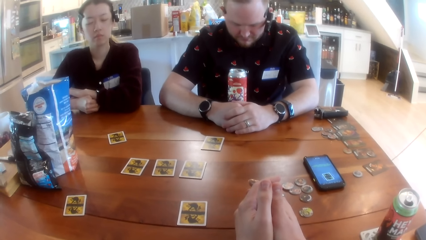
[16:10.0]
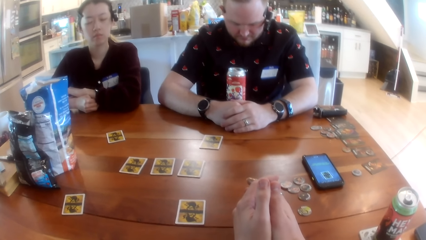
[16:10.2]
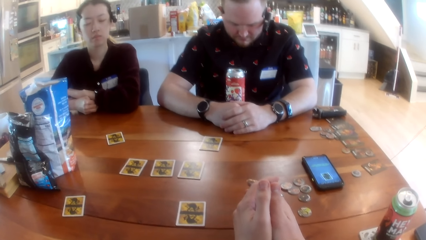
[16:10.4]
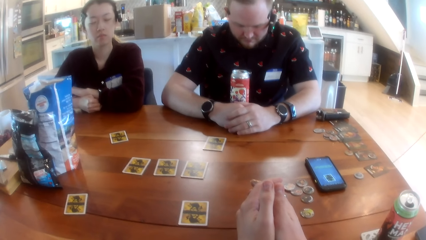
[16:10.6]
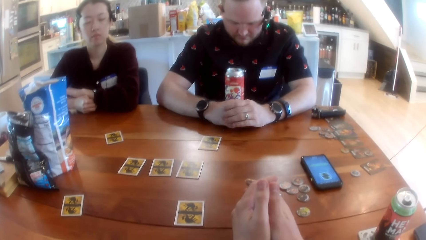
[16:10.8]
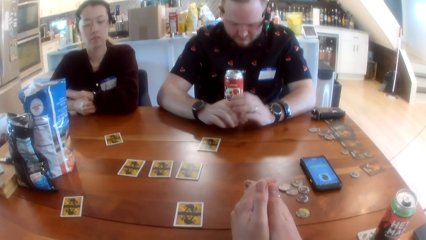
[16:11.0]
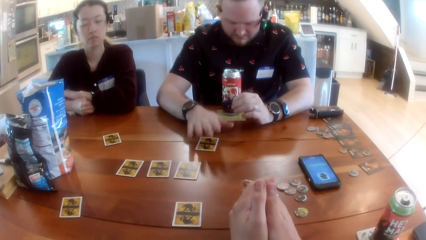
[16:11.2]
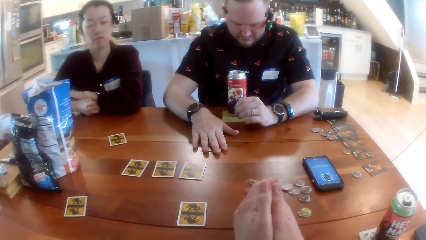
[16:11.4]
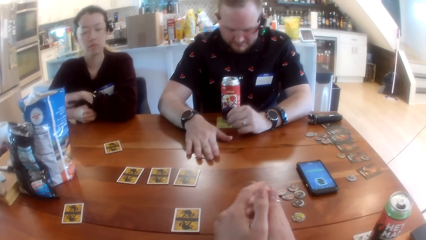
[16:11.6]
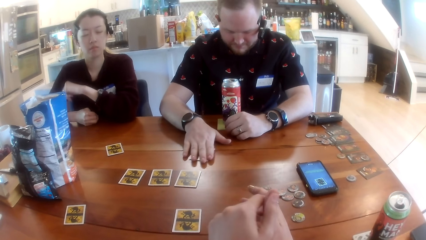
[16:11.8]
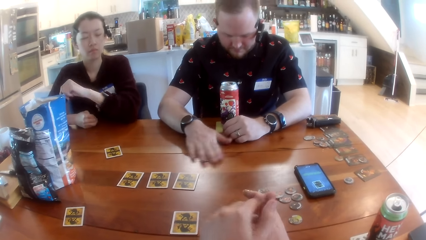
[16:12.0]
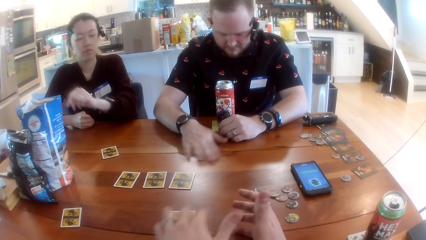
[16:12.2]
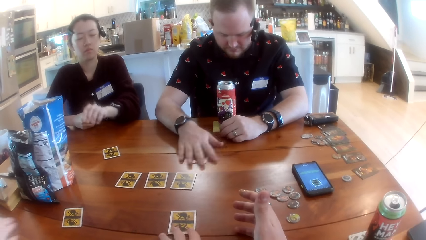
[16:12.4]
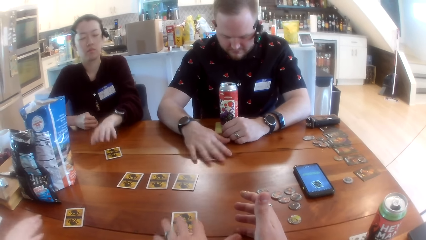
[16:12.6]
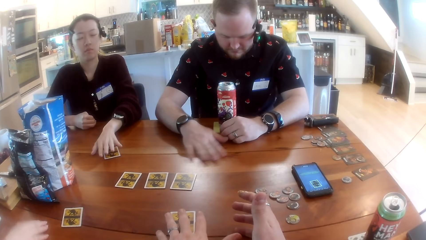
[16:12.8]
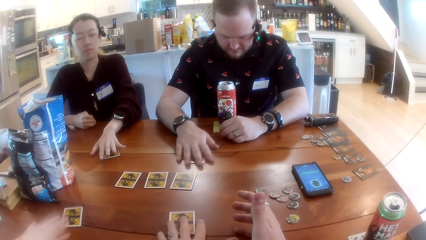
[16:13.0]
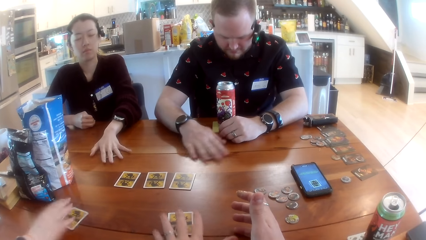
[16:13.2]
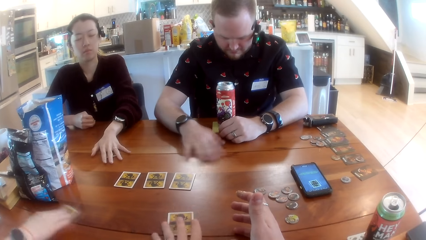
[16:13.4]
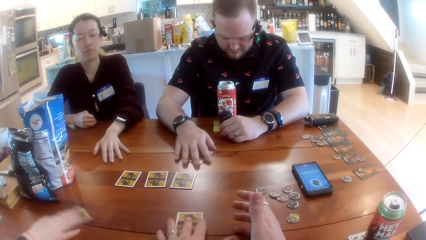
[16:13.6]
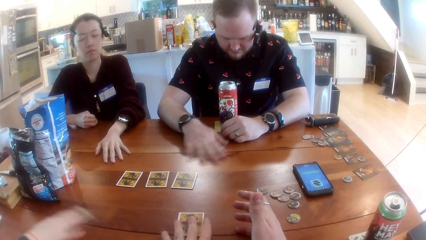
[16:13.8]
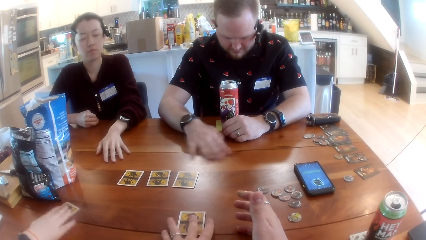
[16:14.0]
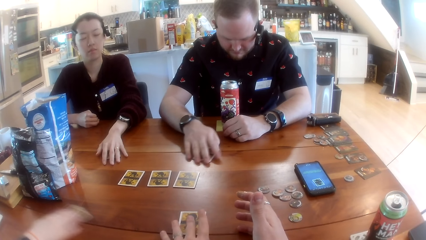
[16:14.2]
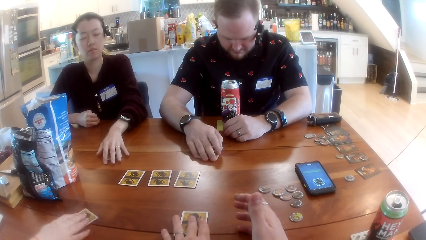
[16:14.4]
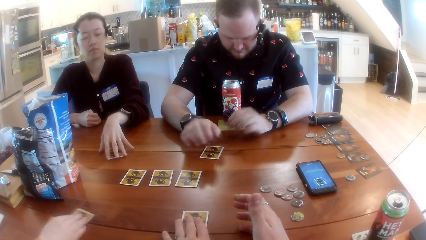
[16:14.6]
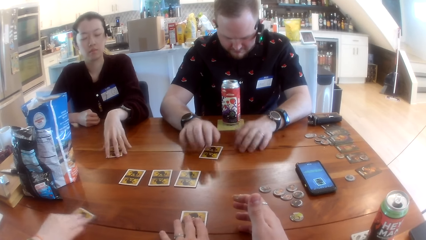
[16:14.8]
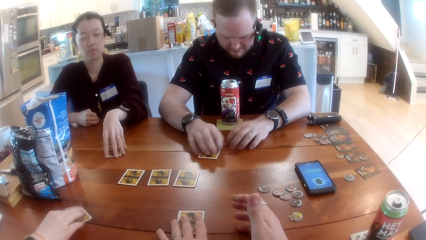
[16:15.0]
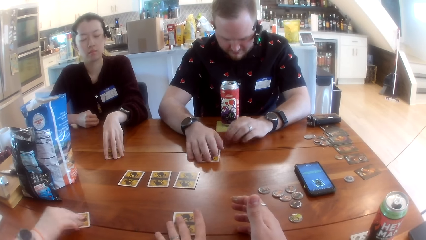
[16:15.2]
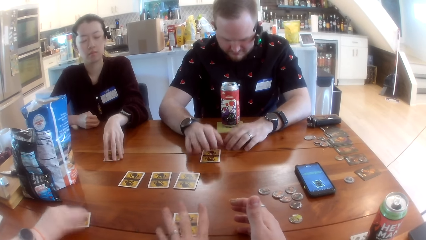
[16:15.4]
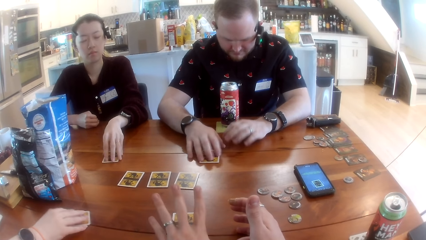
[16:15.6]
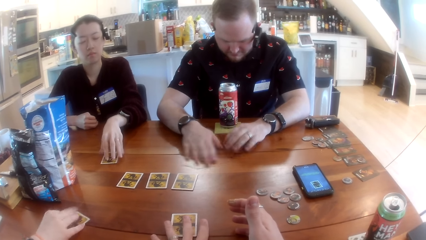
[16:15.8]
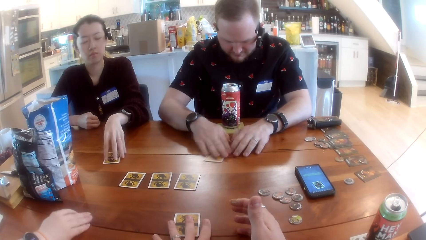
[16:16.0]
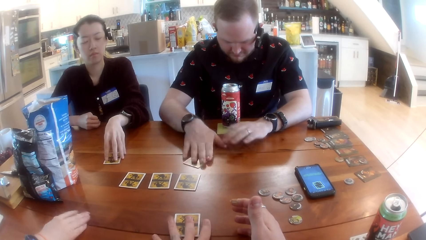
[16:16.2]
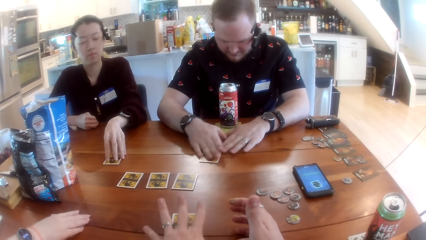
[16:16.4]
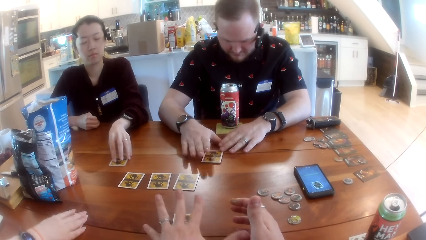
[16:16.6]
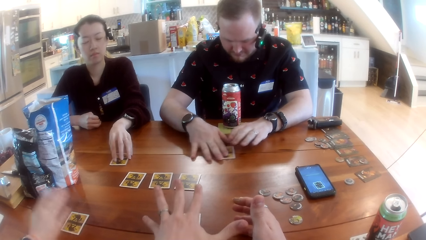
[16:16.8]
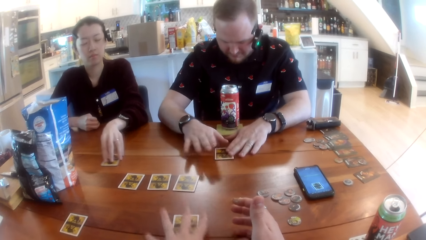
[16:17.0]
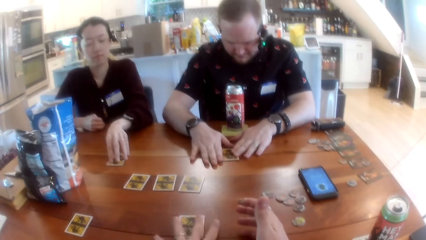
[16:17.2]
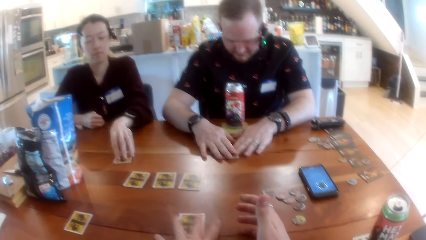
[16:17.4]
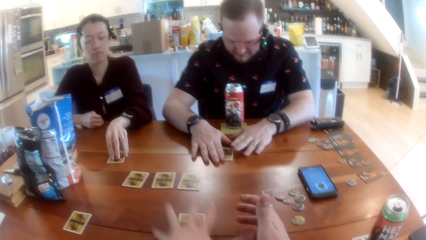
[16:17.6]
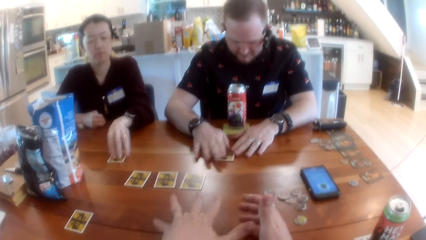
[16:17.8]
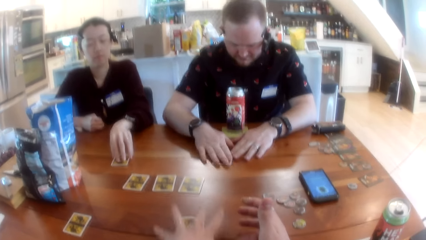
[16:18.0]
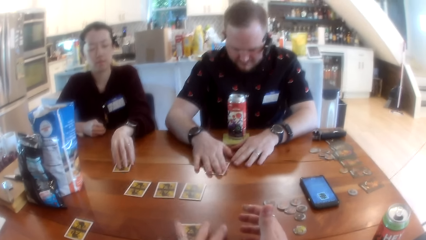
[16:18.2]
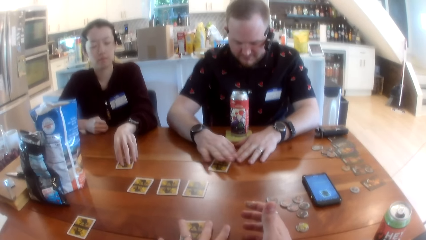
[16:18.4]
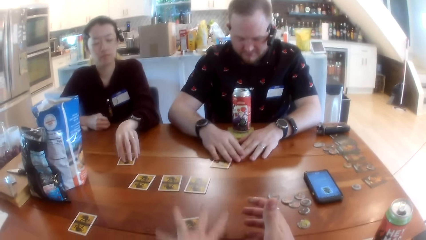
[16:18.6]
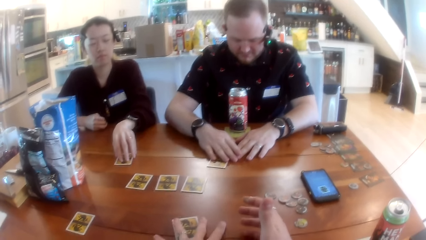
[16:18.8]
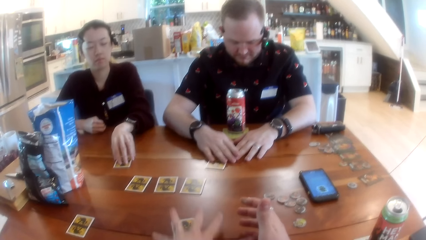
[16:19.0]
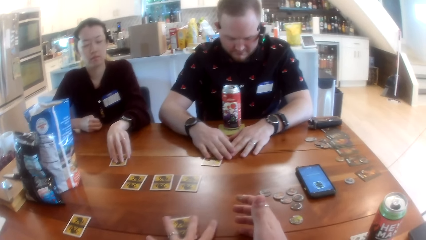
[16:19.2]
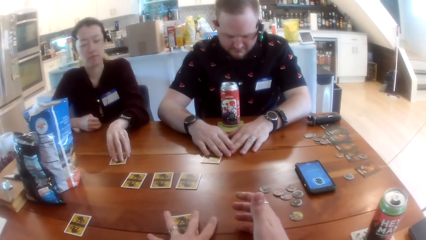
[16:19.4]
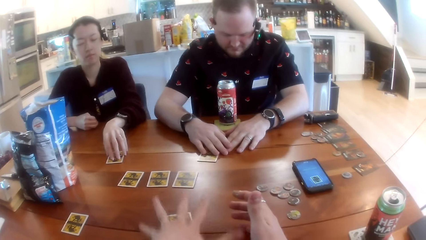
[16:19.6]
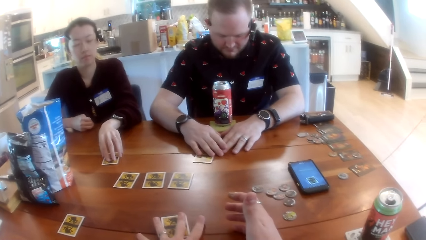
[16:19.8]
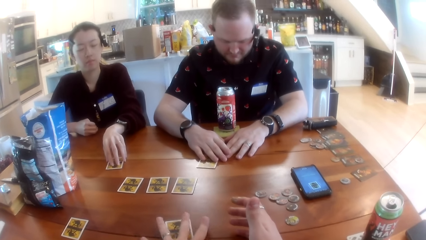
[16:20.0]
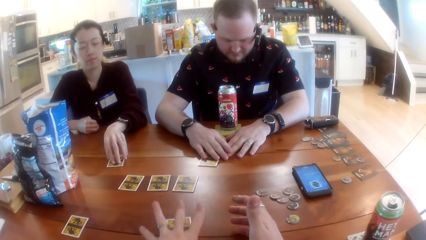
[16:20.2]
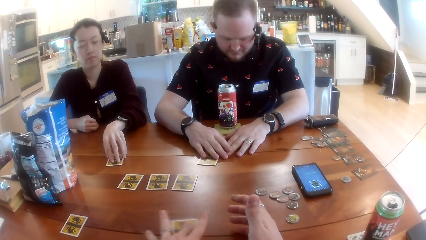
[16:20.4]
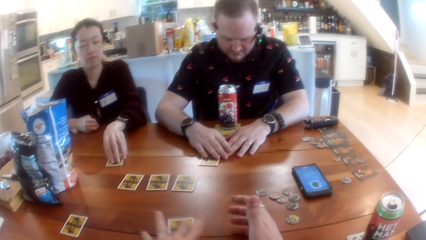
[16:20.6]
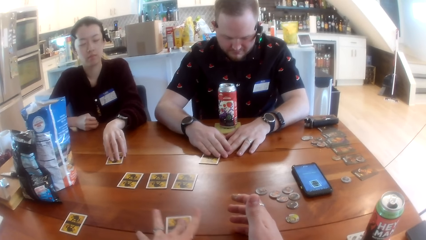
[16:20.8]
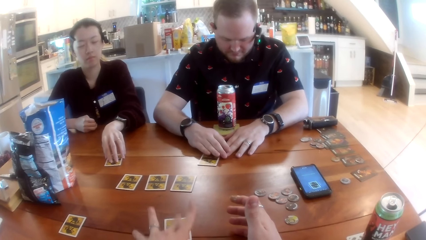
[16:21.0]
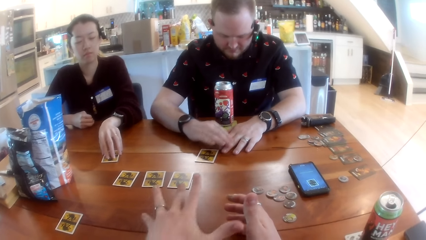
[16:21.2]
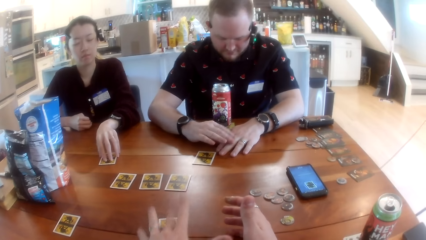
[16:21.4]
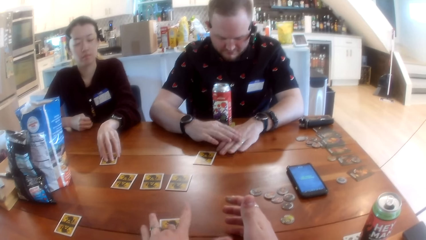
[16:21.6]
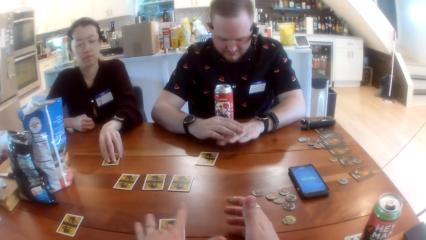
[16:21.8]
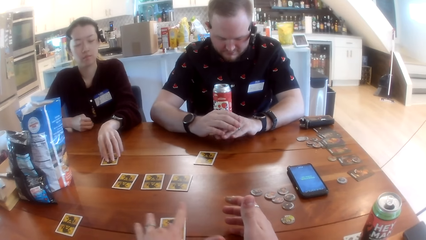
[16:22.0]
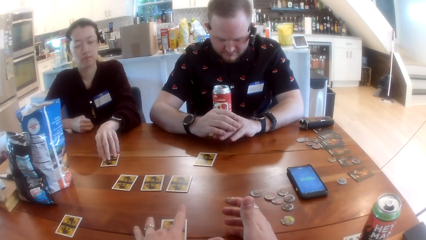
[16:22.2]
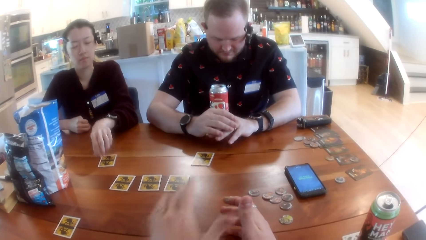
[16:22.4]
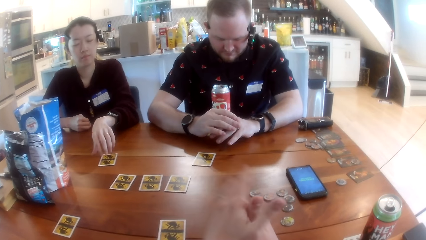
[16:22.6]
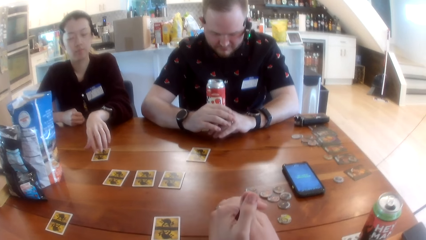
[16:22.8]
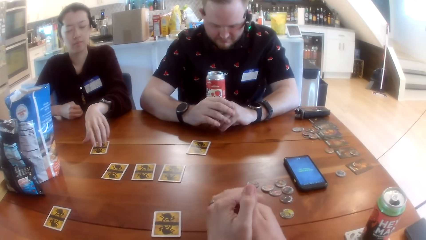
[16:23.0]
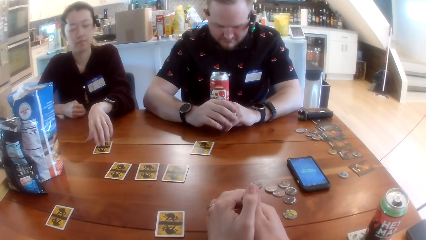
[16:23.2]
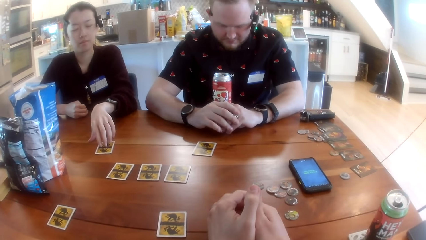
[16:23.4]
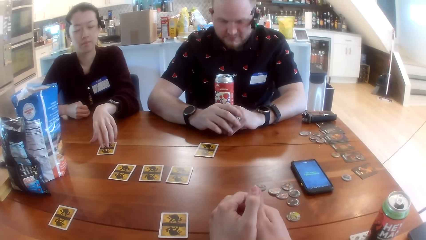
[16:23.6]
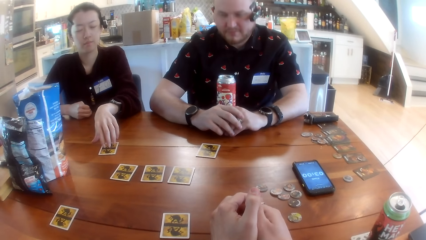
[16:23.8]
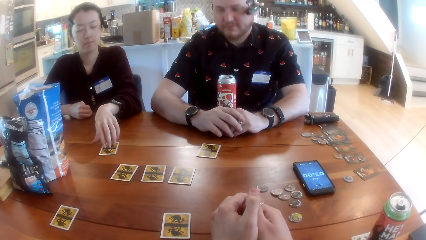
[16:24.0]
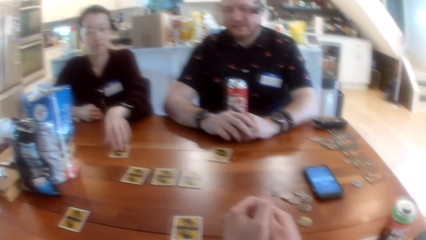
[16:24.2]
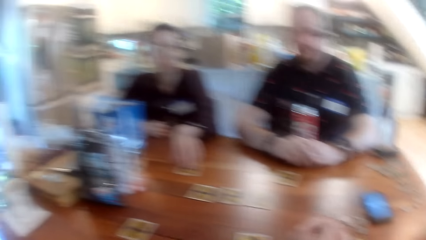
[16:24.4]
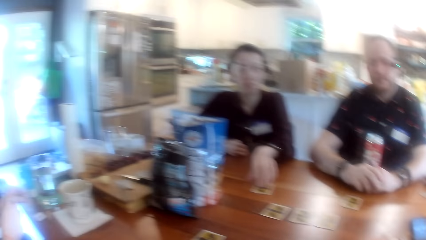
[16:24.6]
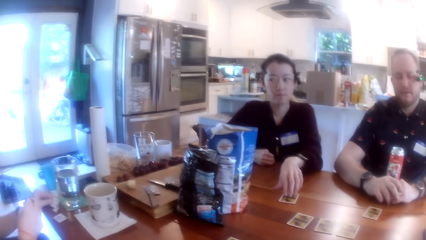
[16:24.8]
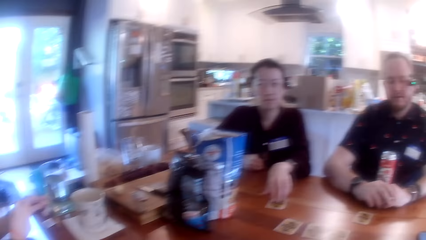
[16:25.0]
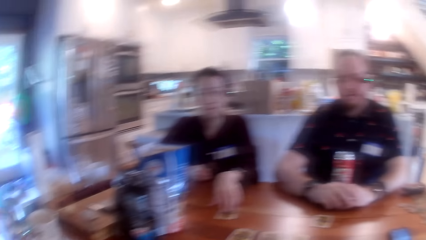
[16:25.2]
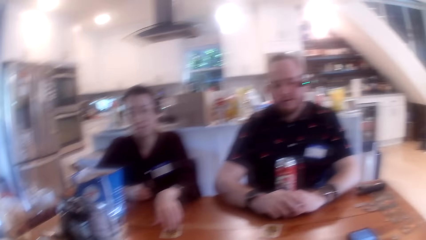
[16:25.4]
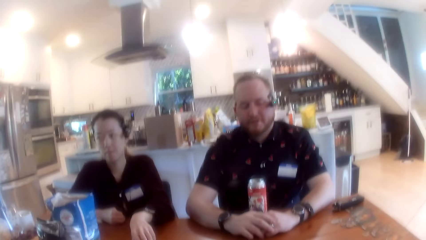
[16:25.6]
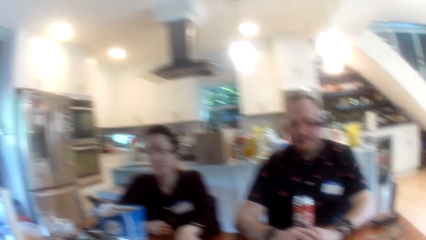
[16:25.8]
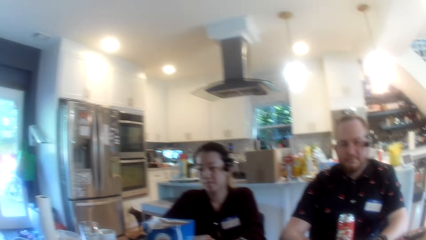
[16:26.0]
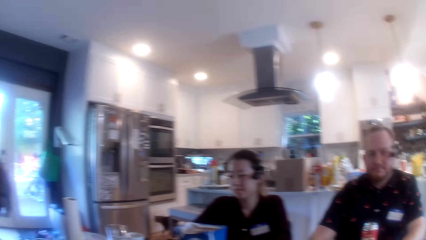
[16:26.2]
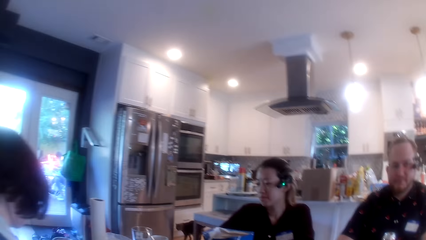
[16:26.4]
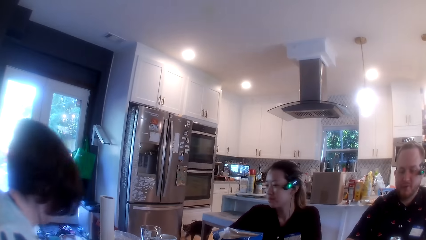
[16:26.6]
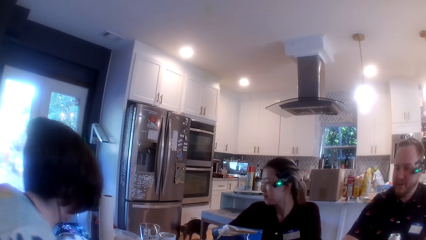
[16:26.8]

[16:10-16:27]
A man picks a card on the table. The man moves a card on the table with his right hand. The man rubs a card on the table. The camera wearer picks a card on the table. A woman picks a card on the table. The woman moves a card on the table with her right hand. Another woman picks a card on the table. The other woman moves a card on the table with her left hand. The other woman rubs a card on the table. The camera wearer rubs a card on the table. He moves the card on the table with his left hand. The man taps fingers on the table. The camera wearer taps fingers on the table. He looks around.
